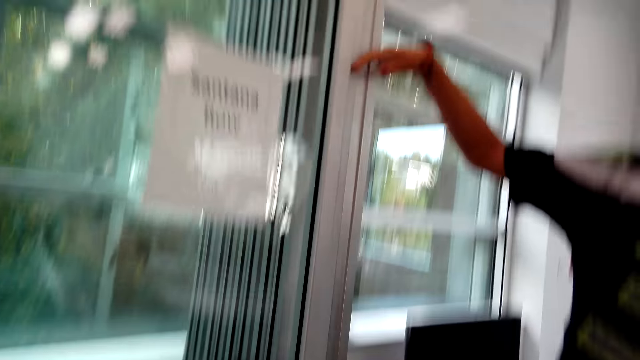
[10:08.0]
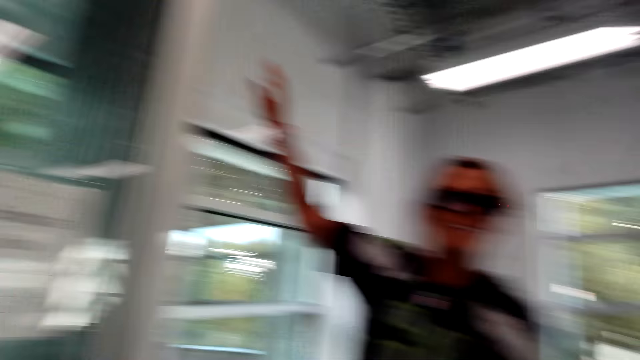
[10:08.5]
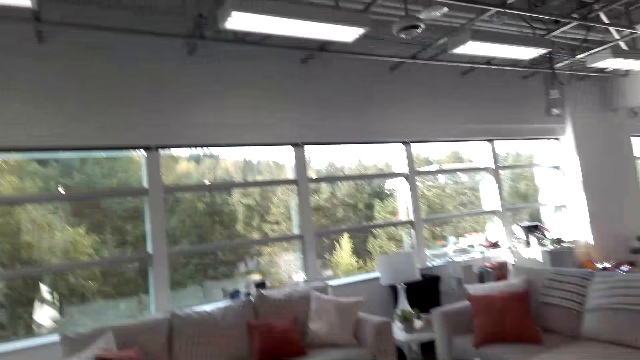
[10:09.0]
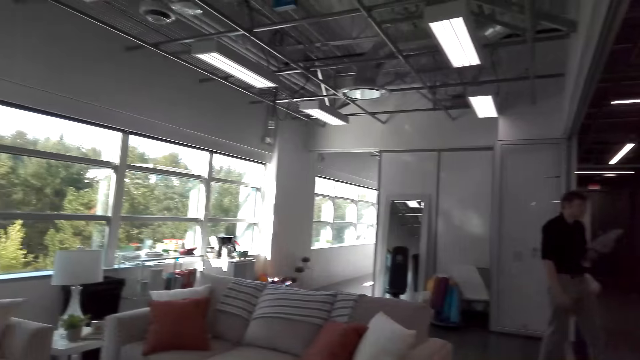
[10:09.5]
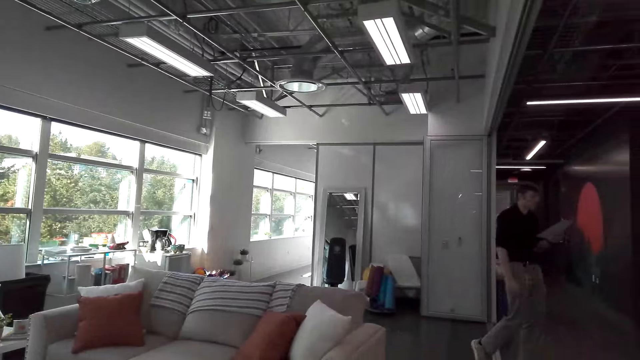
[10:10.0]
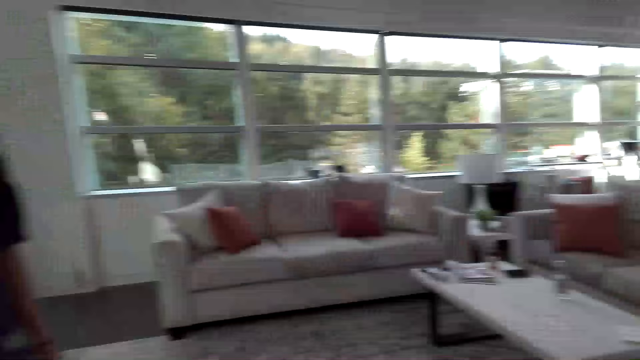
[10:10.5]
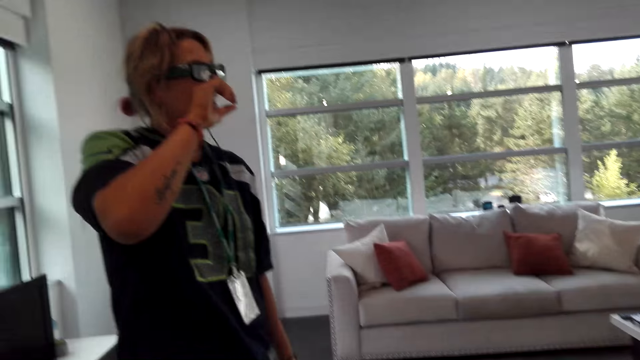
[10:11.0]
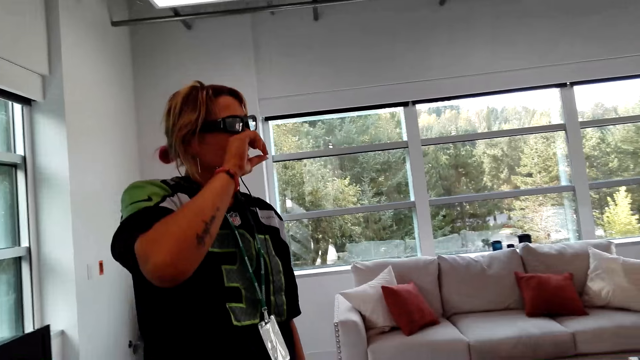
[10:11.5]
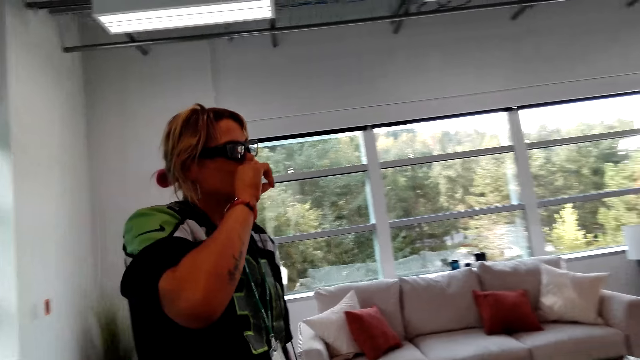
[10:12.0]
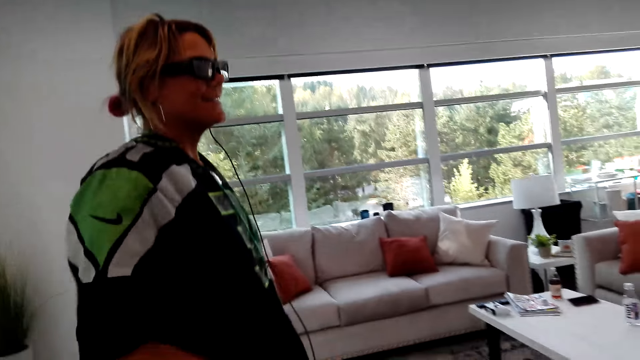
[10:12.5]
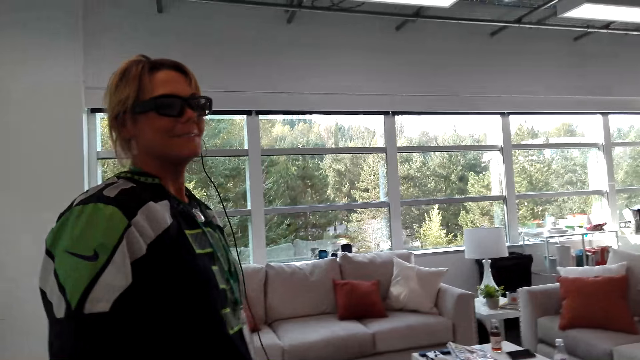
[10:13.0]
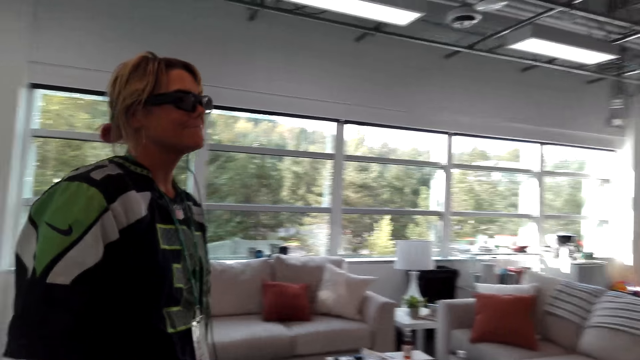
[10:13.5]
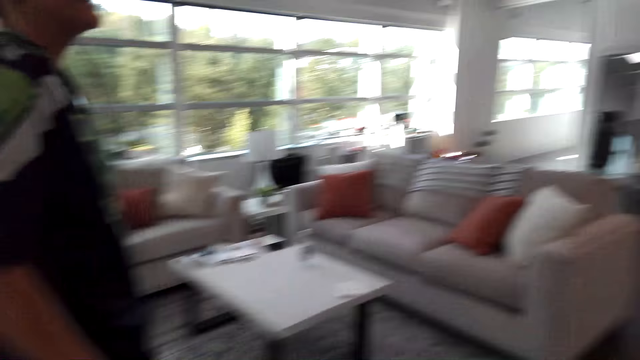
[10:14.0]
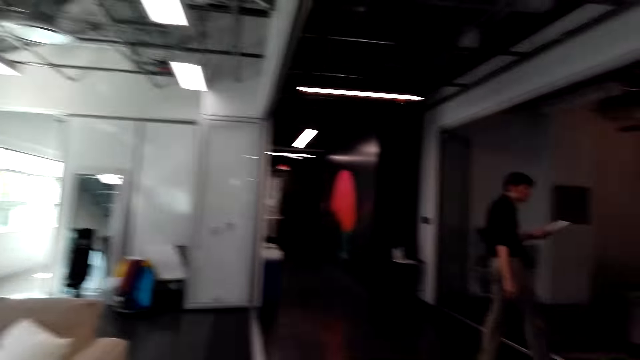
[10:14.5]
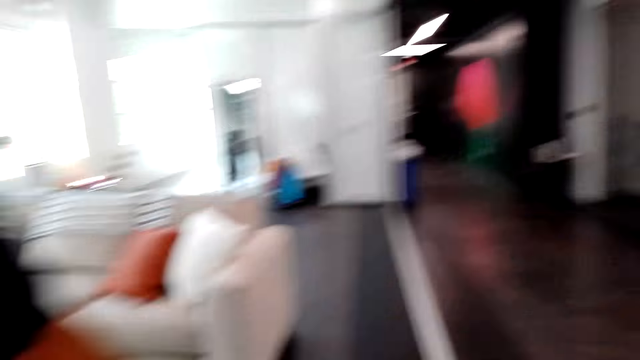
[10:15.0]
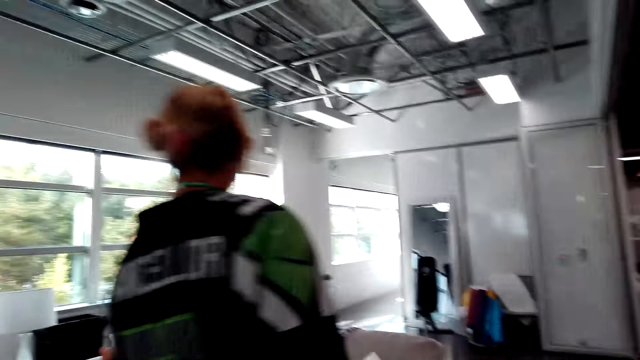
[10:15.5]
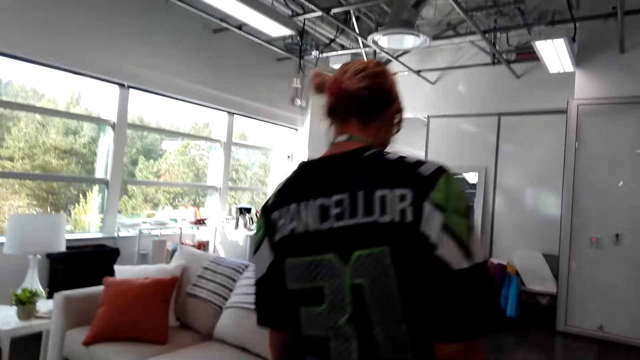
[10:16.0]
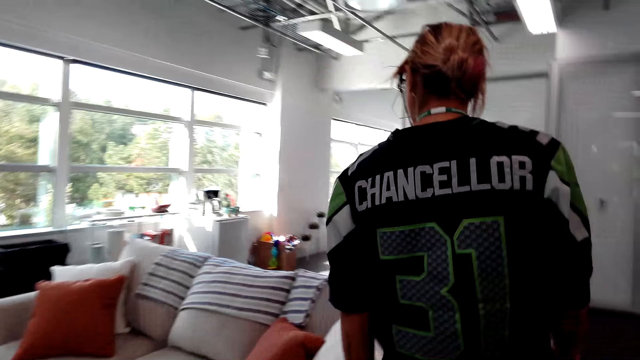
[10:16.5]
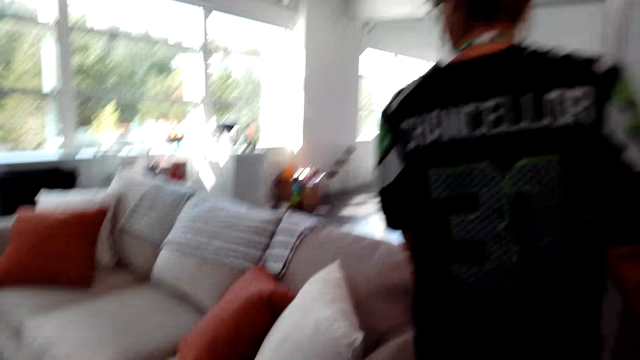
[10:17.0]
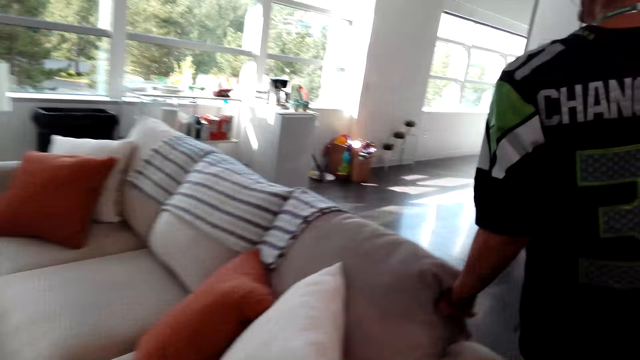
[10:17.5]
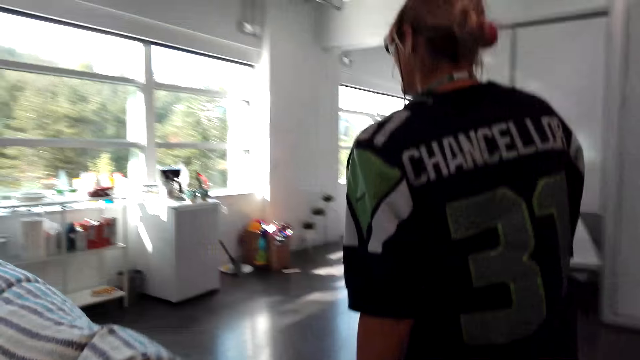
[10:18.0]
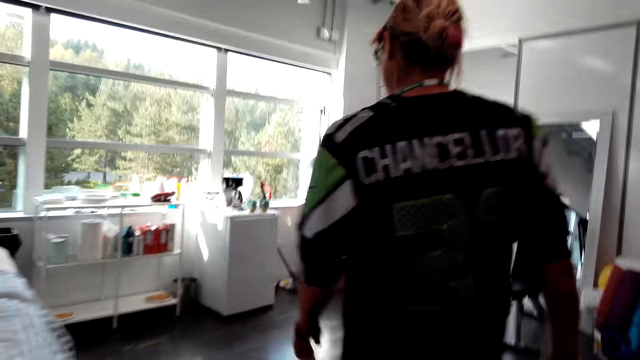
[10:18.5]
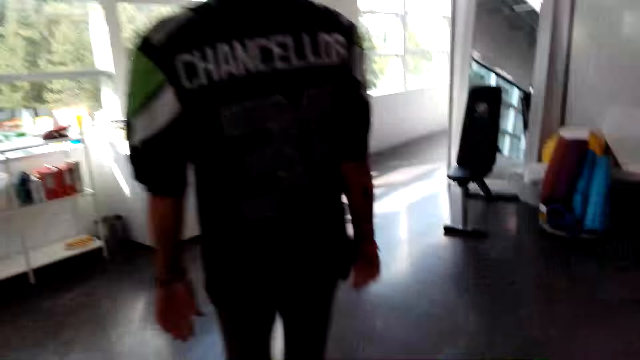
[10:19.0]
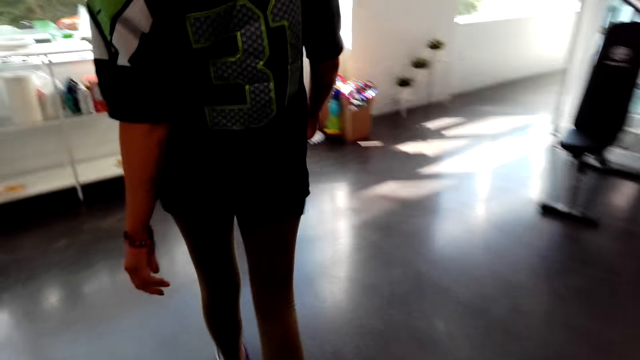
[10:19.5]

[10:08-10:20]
A lady raises up the hand. The lady touches a nose. The lady walks toward the refrigerator. The camera wearer talks to the lady. The lady walks around the room.

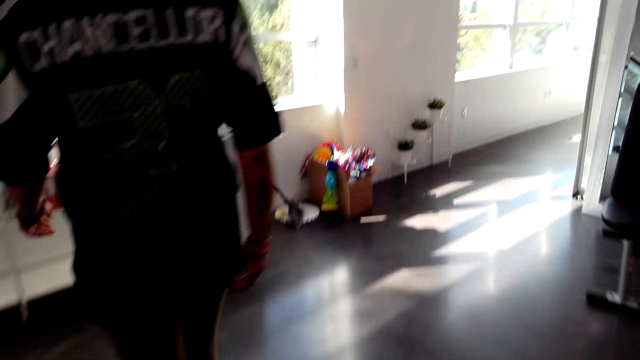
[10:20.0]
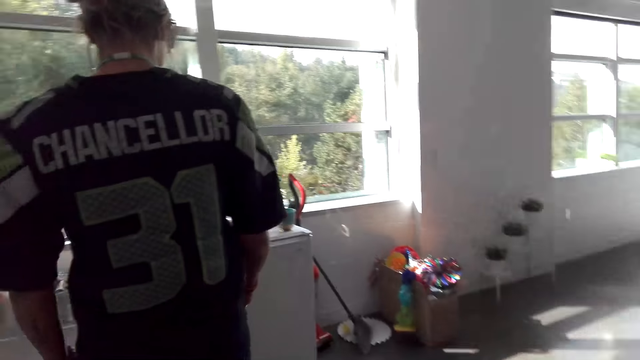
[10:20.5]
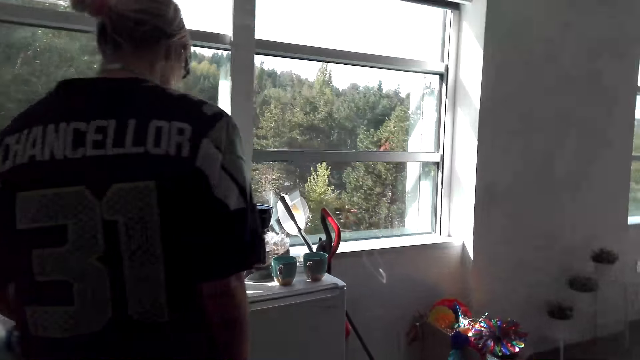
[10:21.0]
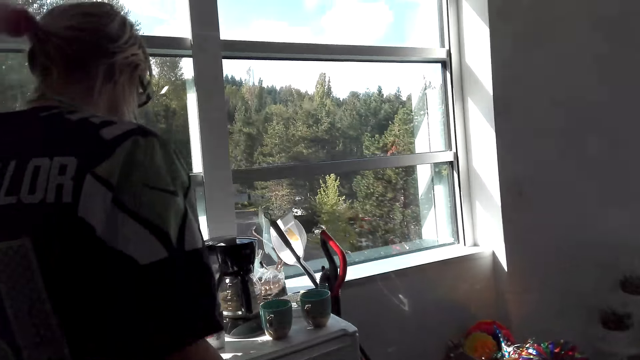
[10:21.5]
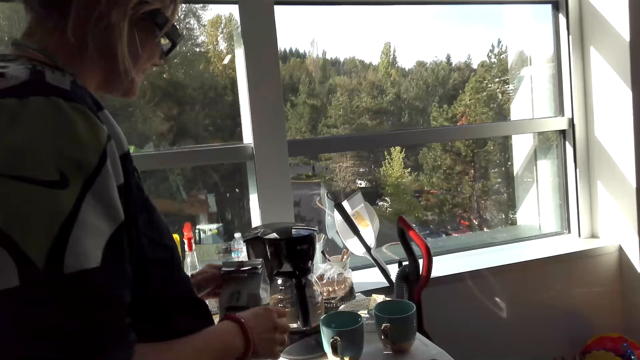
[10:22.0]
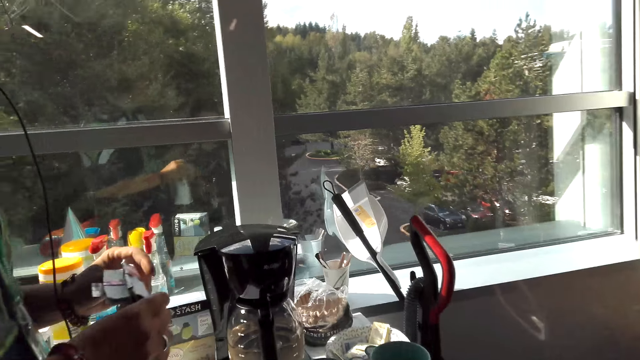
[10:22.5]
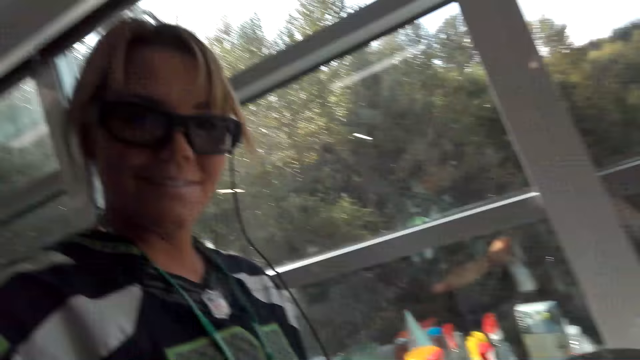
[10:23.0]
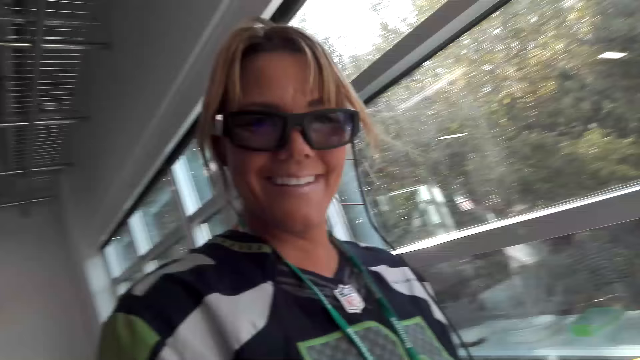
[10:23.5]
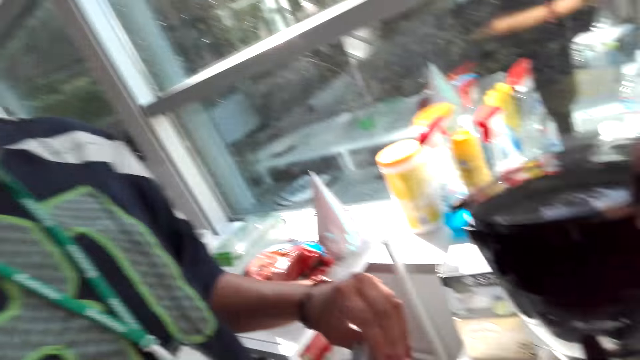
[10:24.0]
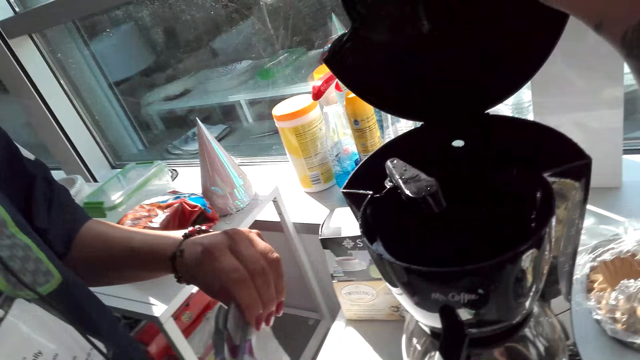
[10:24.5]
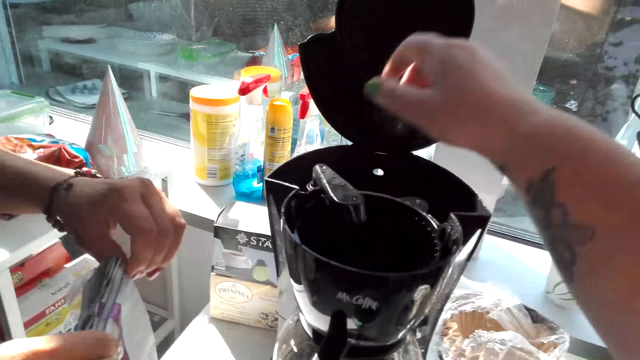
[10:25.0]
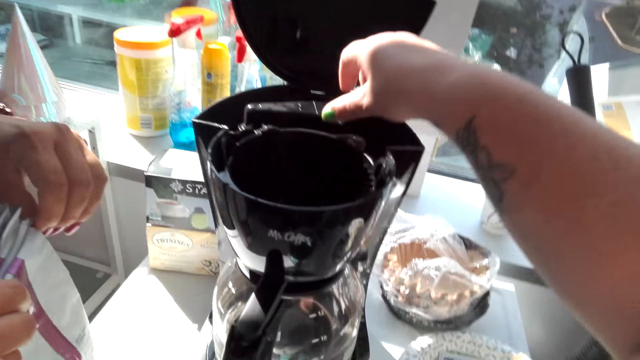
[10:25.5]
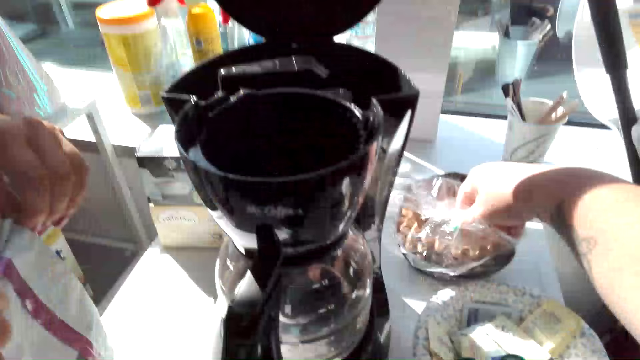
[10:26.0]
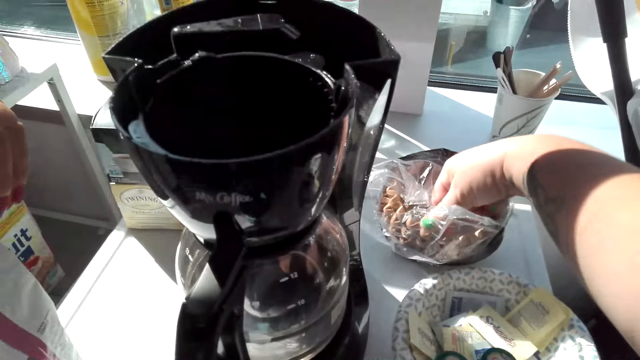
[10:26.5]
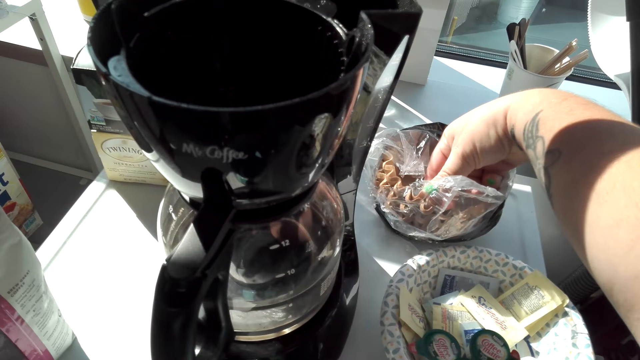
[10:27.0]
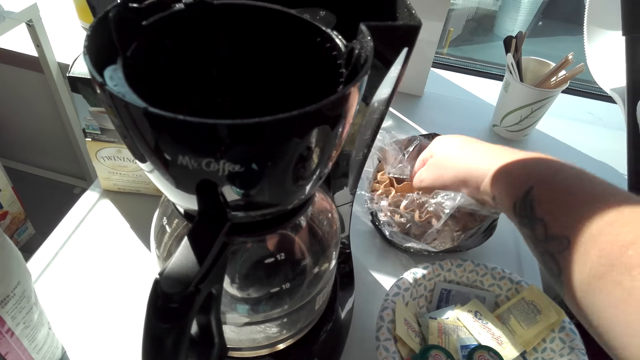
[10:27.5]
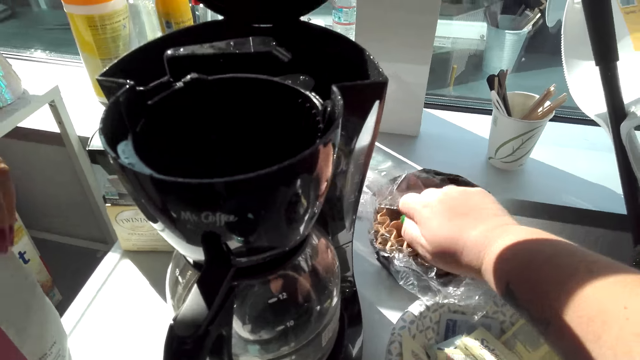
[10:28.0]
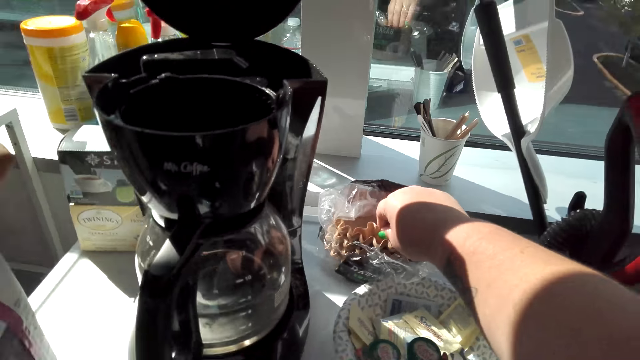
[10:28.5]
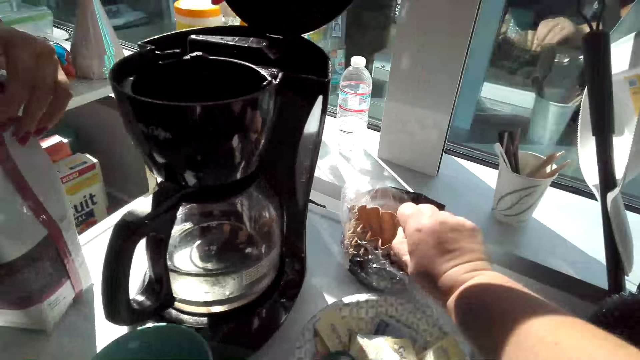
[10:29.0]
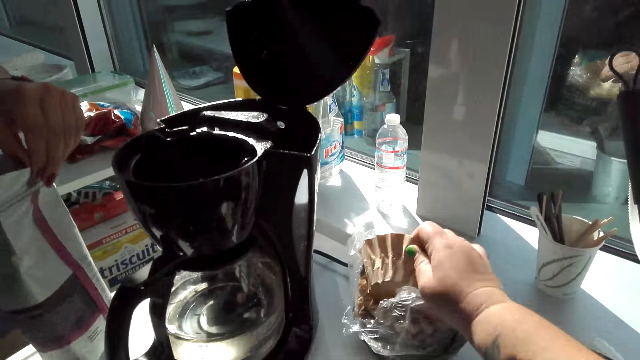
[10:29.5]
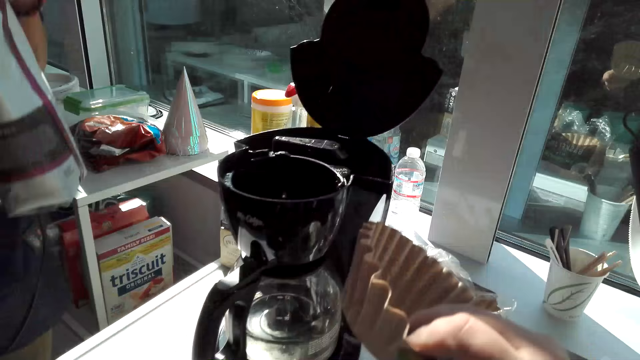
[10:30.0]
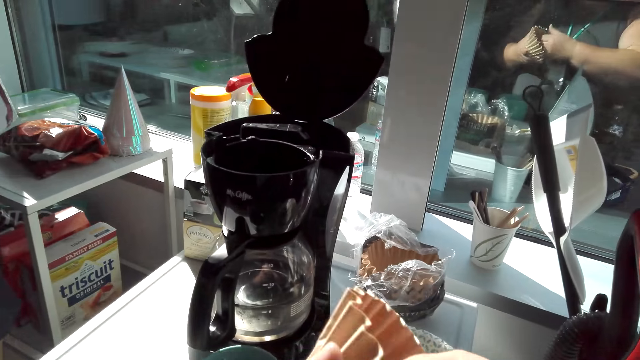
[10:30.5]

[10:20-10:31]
The lady takes a coffee packet. The camera wearer opens a coffee maker lid. They adjust a pipe in the coffee maker. They pick up a coffee filter from a polythene bag. The lady opens the coffee packet.
